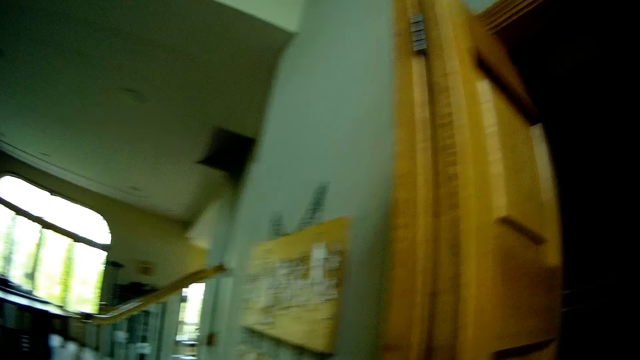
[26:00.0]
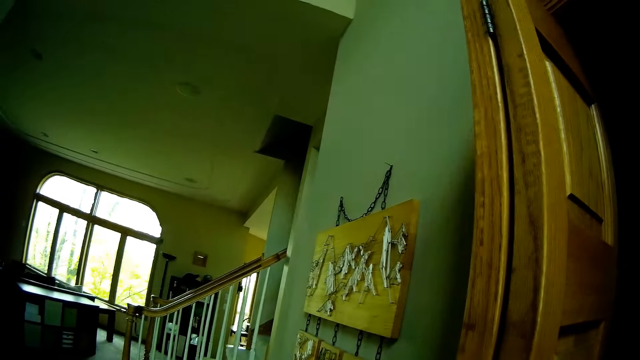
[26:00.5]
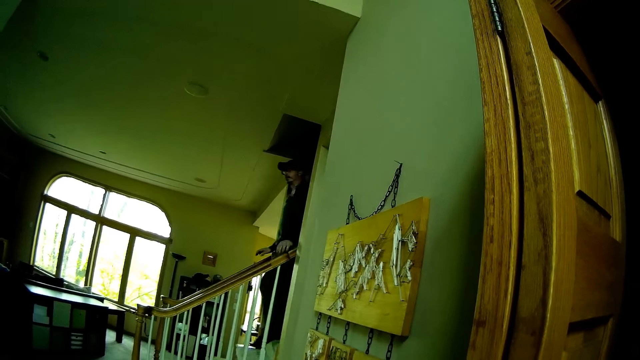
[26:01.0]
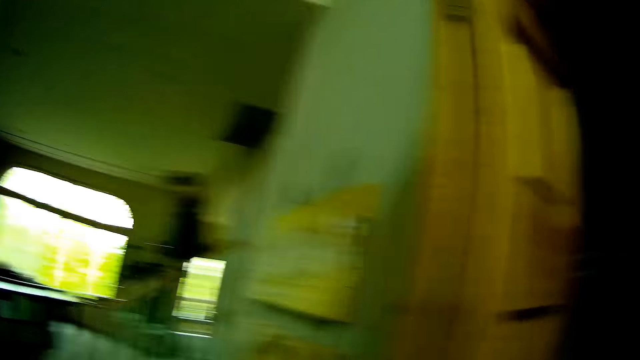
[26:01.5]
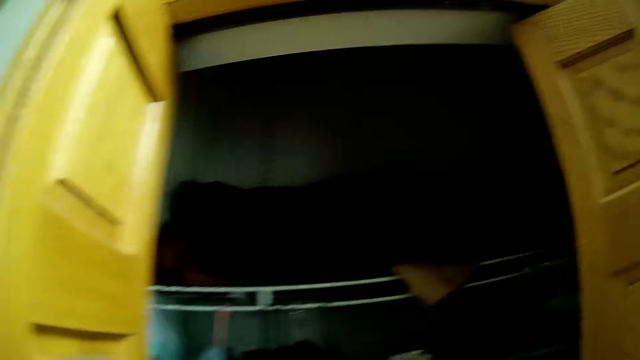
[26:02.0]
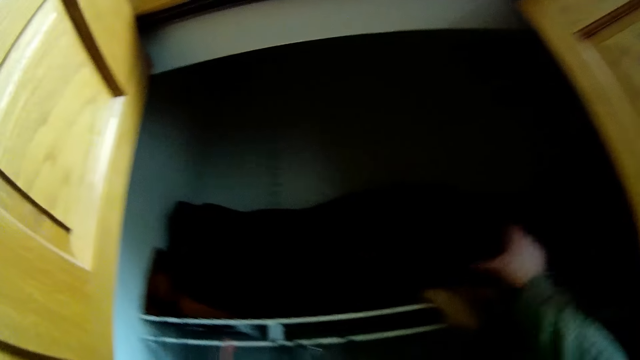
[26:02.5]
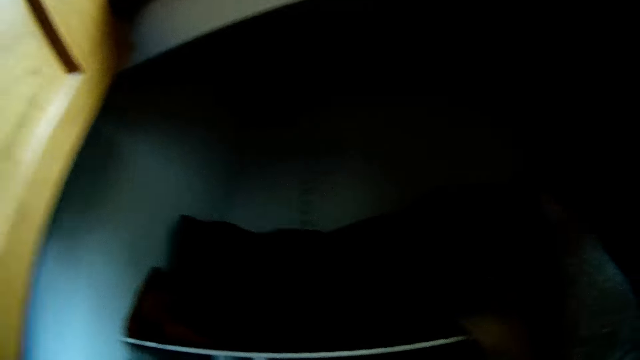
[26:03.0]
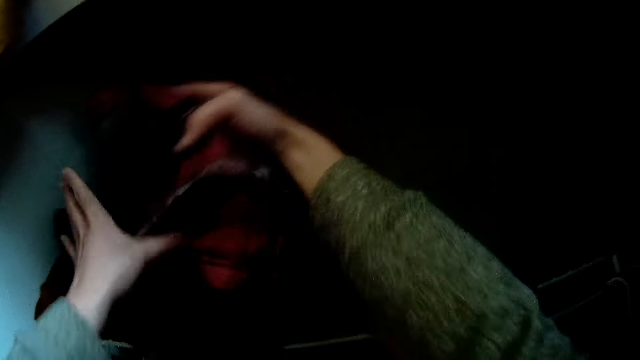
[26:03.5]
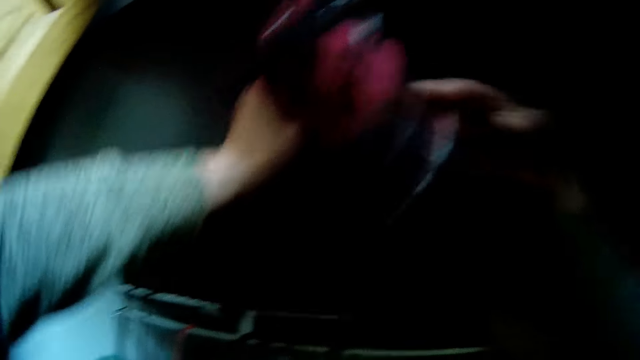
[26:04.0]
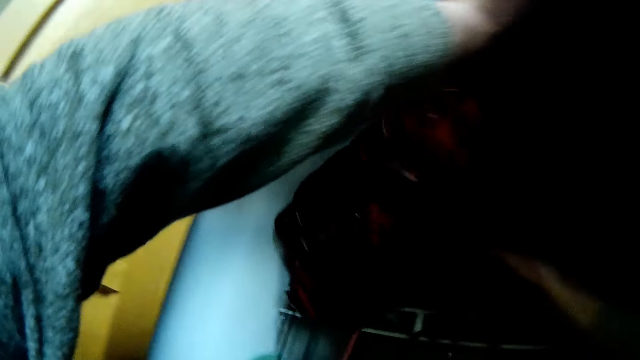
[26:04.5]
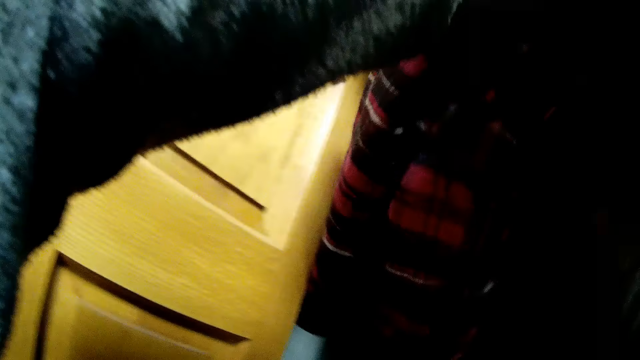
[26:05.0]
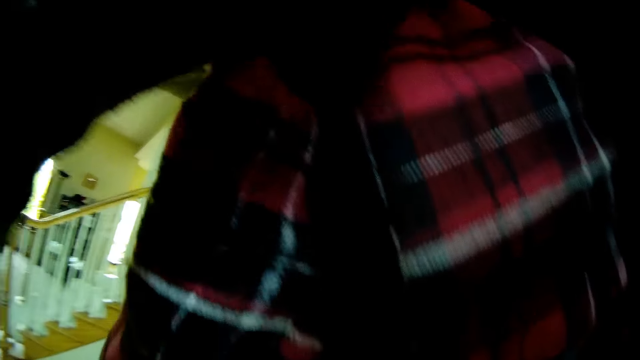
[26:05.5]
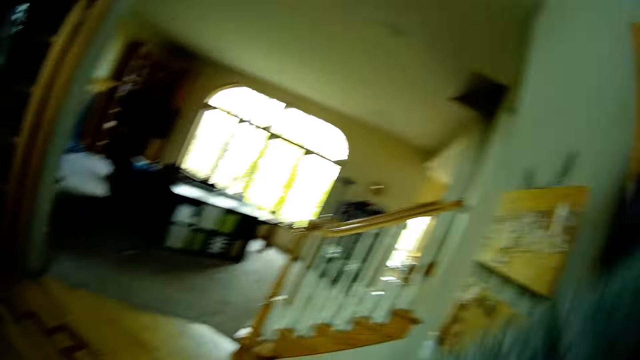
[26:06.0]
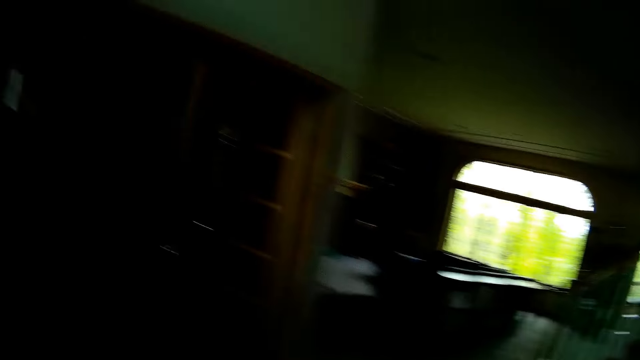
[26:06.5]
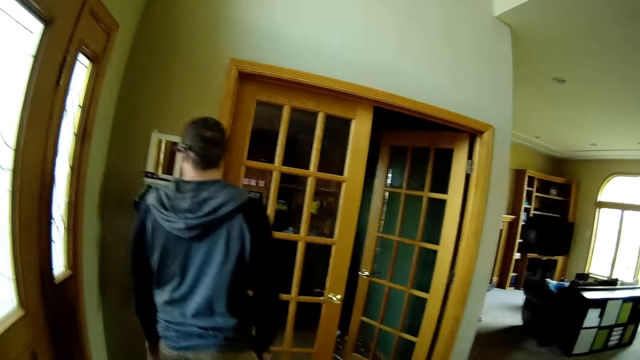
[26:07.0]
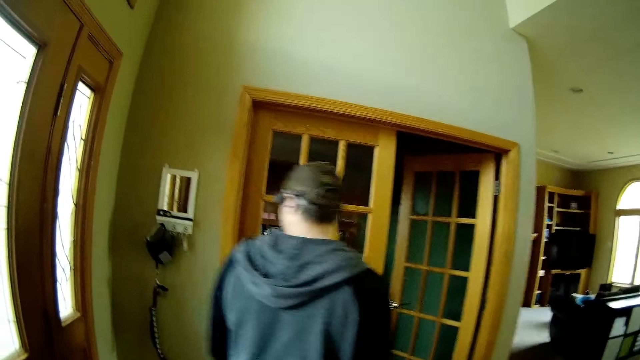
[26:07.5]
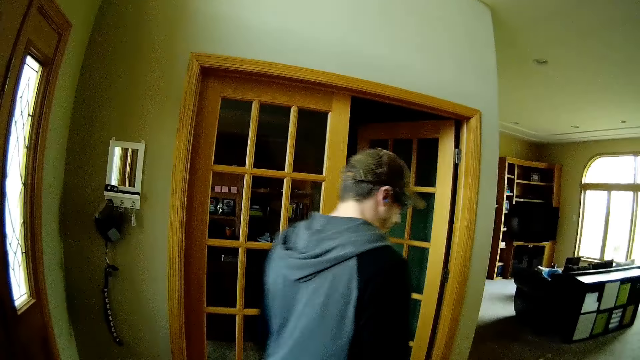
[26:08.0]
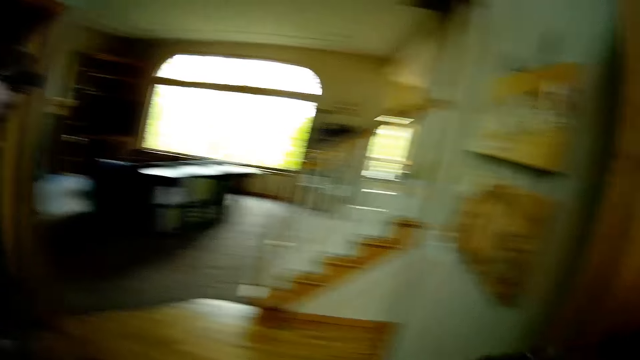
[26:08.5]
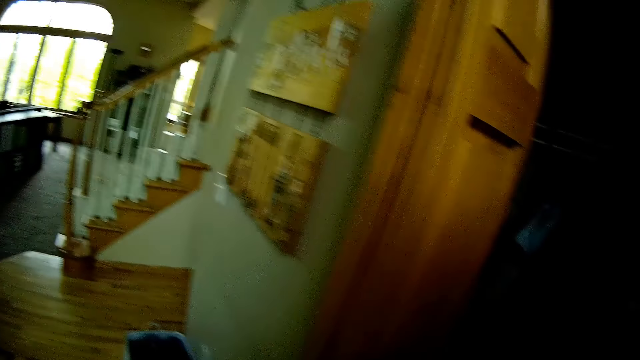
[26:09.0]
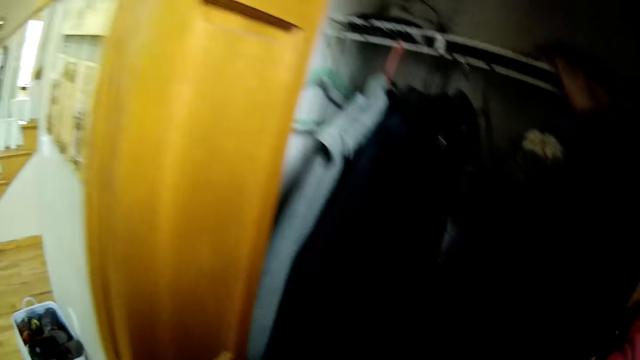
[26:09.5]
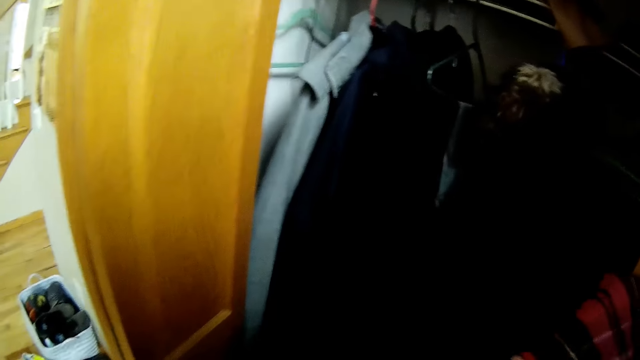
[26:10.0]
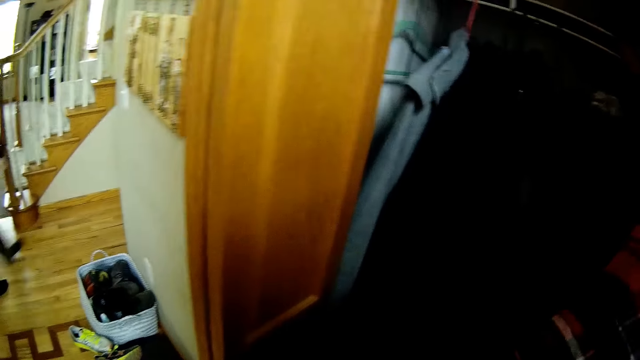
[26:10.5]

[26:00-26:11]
A man climbs down the stairs. The camera wearer turns around. She converses with the man. She takes a coat out of a cupboard with both hands. She looks around.

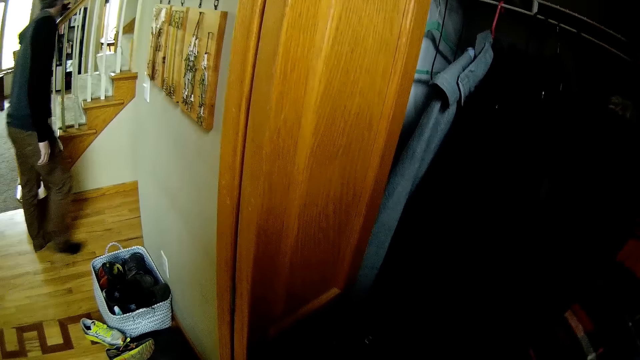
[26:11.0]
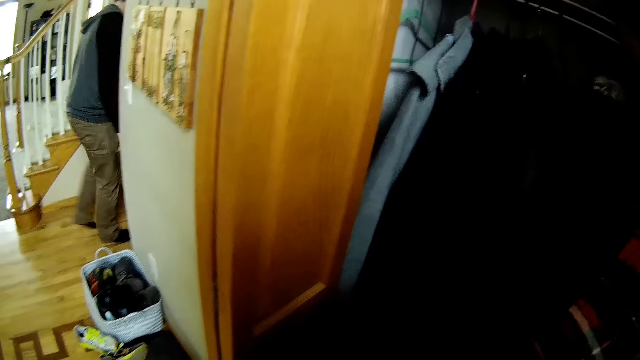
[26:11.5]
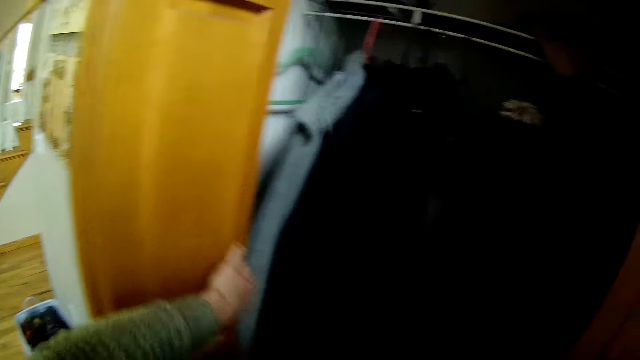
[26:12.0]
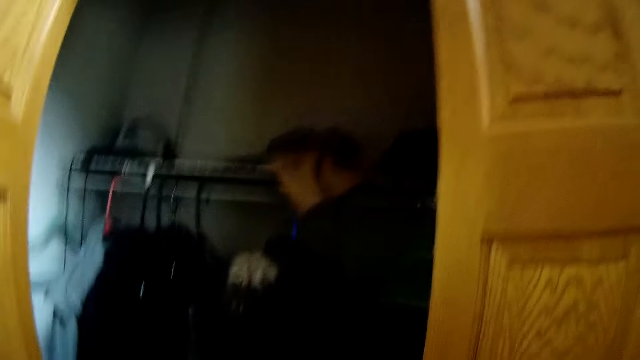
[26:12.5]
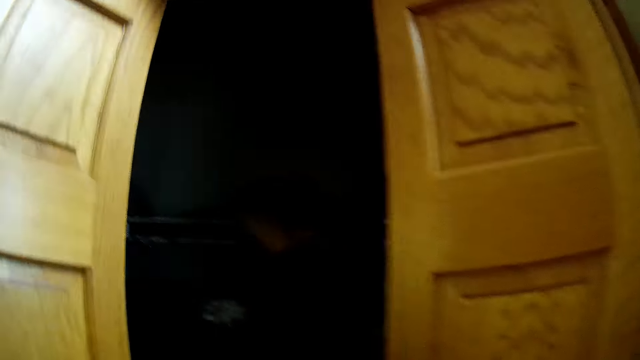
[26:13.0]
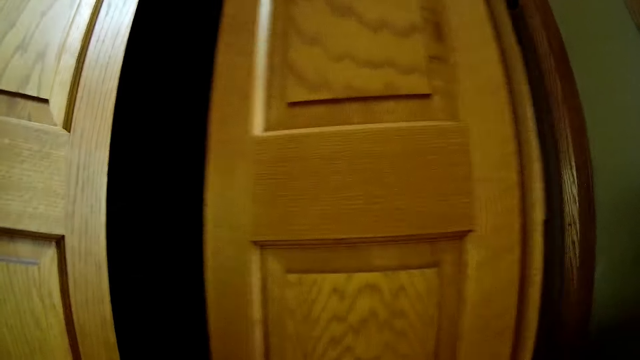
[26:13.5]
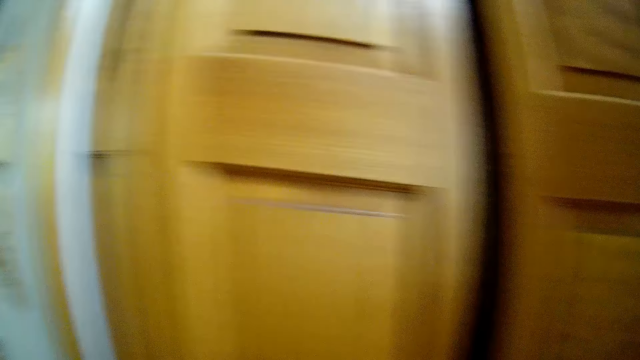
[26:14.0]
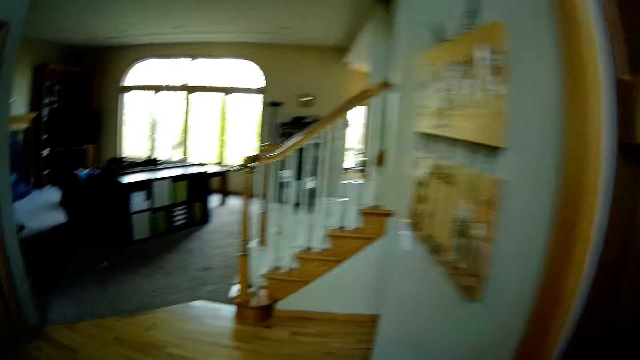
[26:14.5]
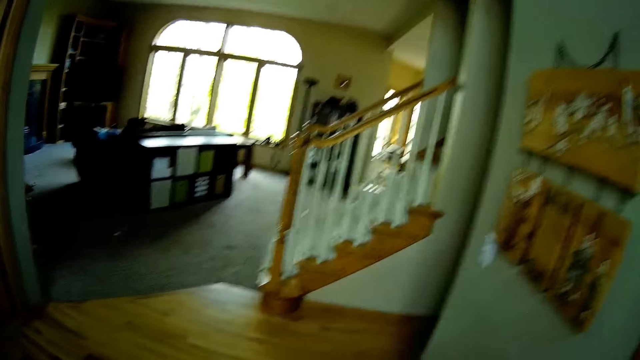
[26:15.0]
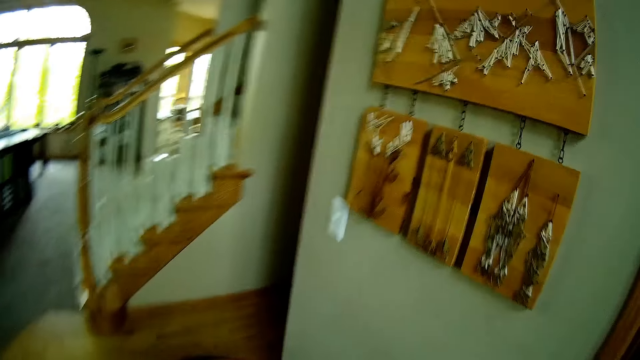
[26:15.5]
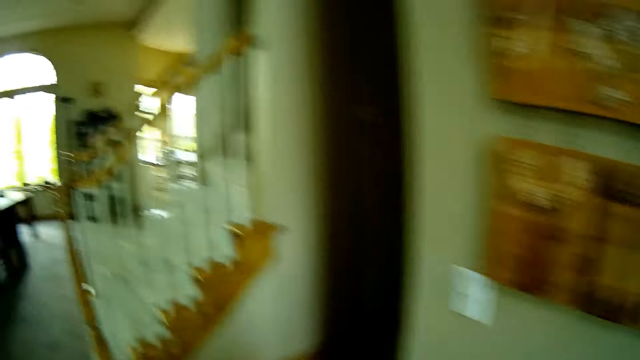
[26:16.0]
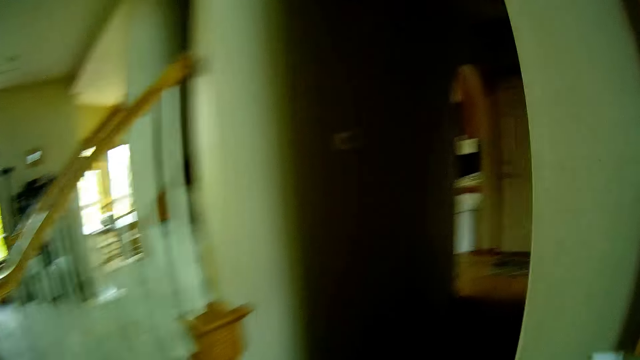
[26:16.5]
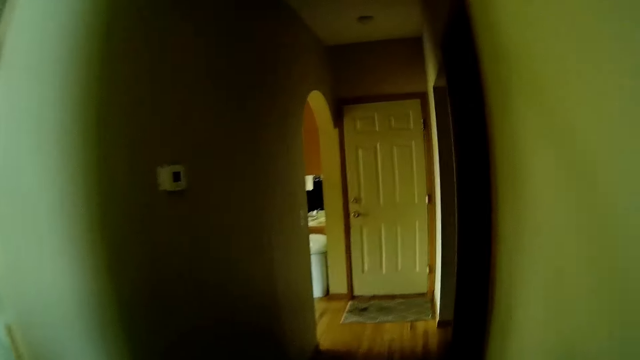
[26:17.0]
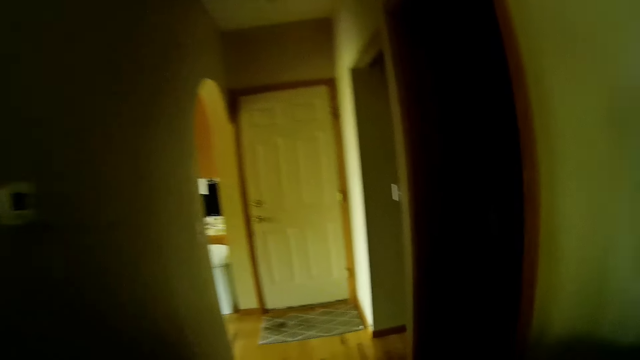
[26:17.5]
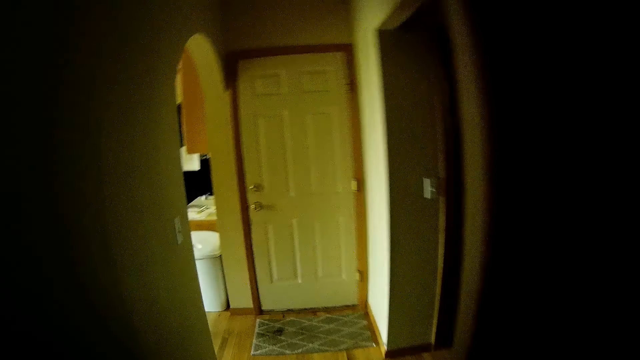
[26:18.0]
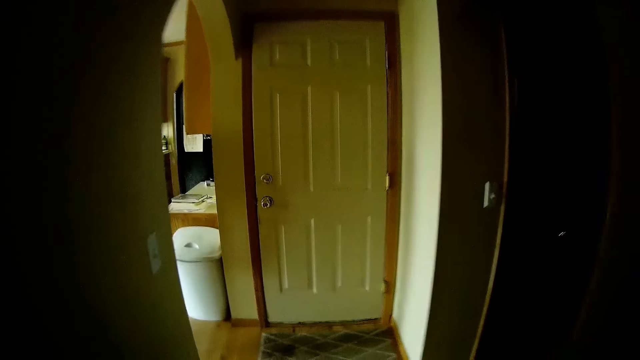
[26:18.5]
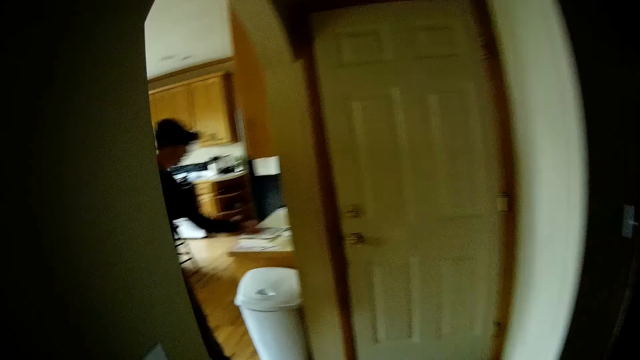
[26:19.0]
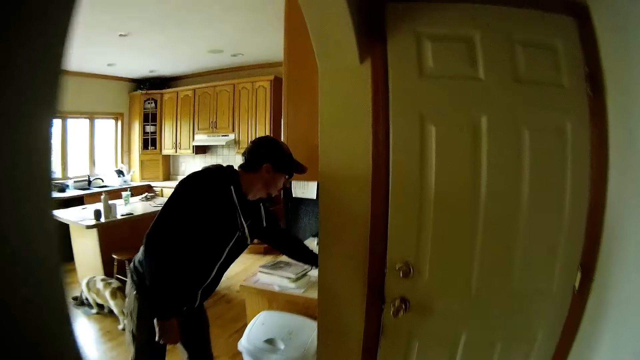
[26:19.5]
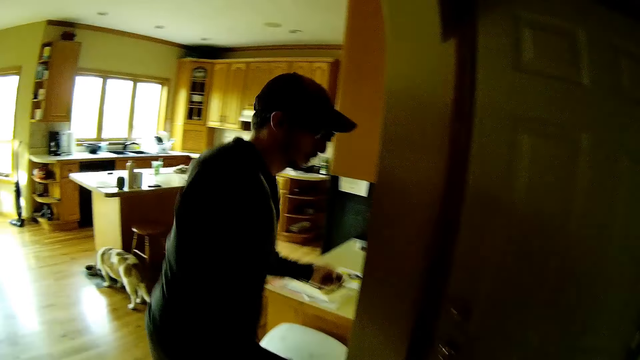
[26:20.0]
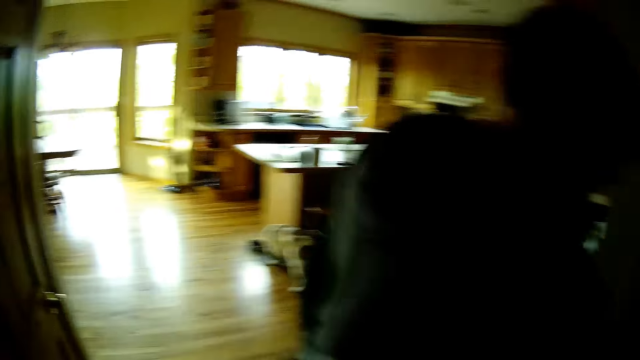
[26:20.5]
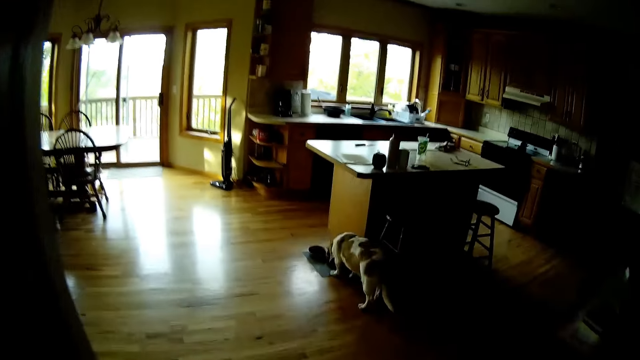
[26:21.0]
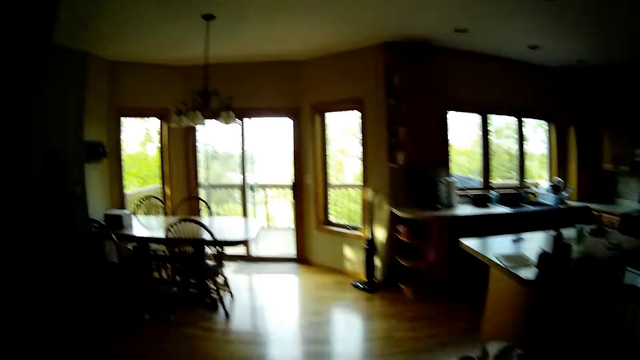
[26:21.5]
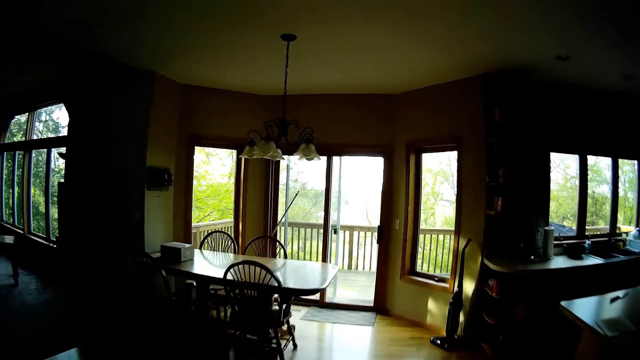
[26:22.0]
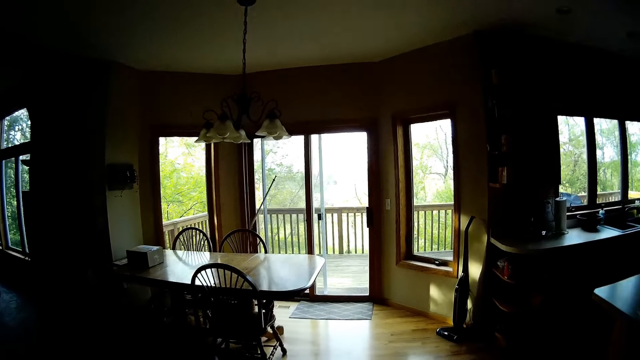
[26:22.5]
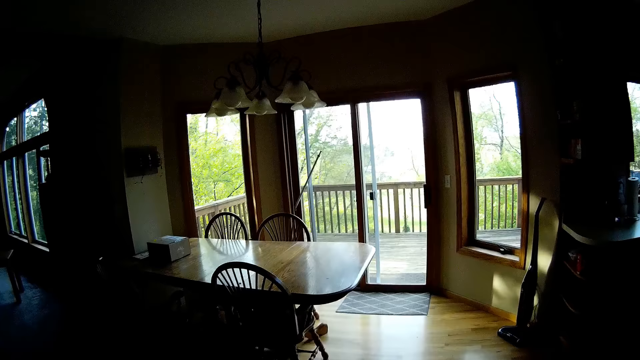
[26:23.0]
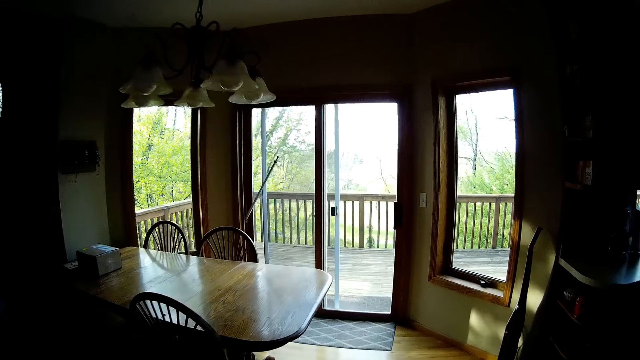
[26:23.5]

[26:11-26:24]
The camera wearer closes the closet door with both hands. She walks in a room. A man picks up a watch on the table. The man opens a door with his right hand. The camera wearer walks in a room.
